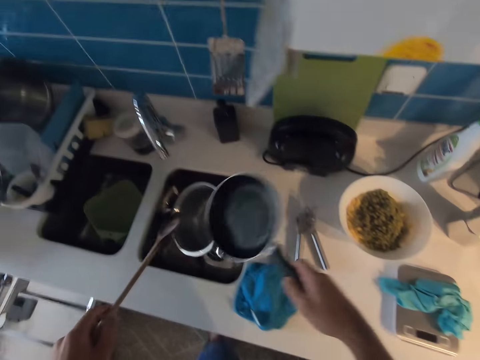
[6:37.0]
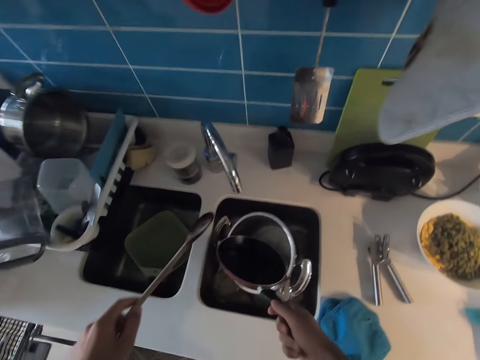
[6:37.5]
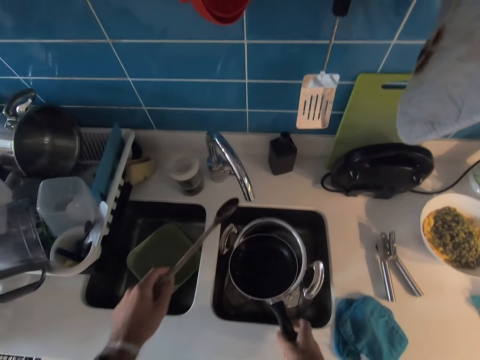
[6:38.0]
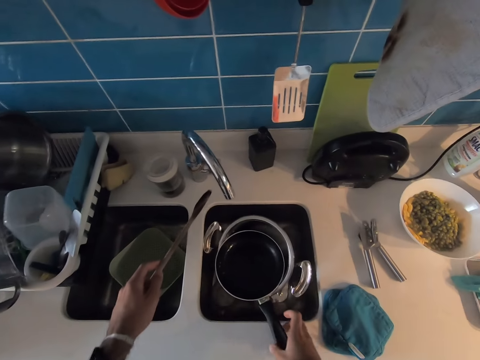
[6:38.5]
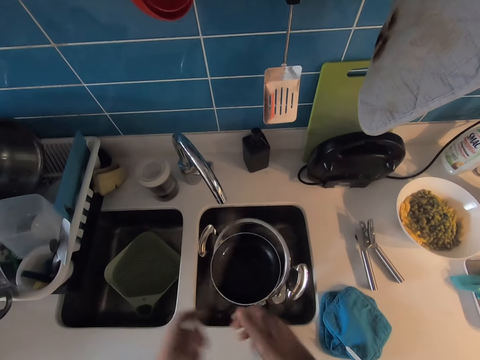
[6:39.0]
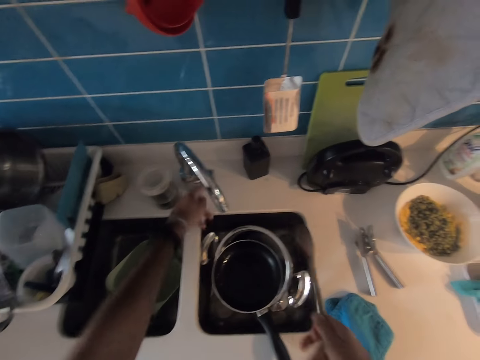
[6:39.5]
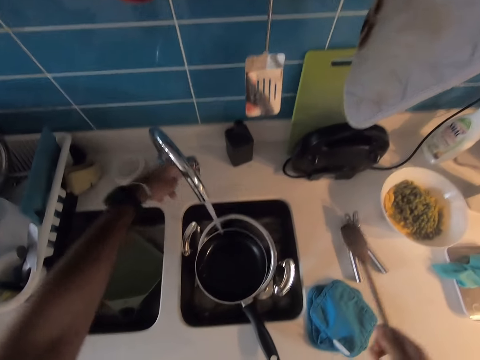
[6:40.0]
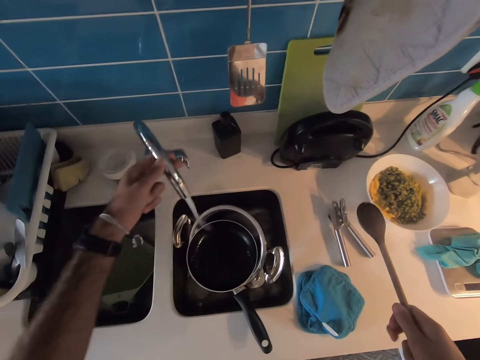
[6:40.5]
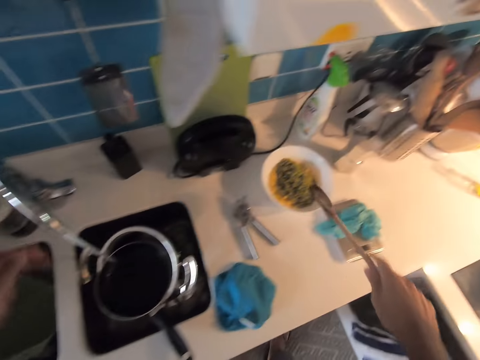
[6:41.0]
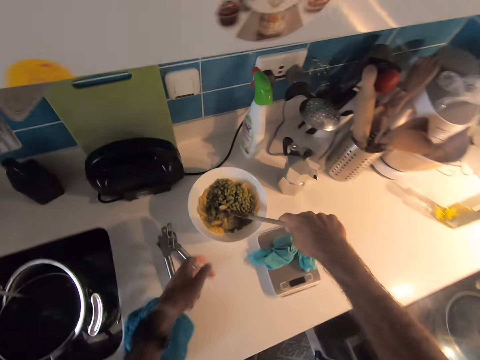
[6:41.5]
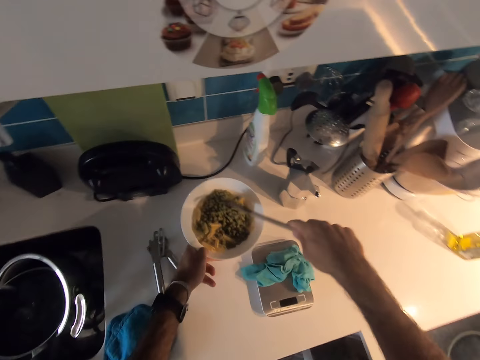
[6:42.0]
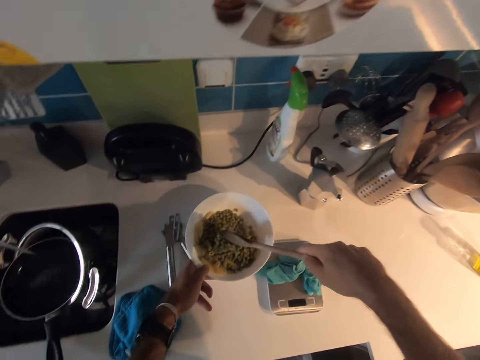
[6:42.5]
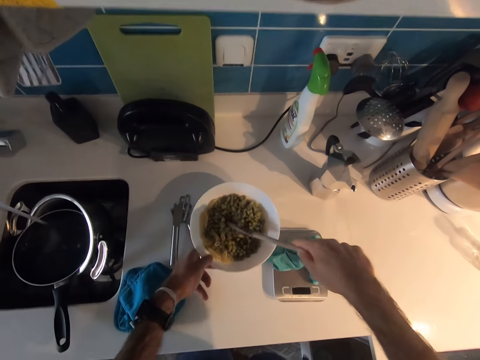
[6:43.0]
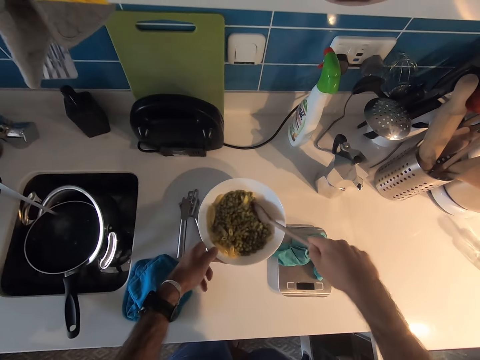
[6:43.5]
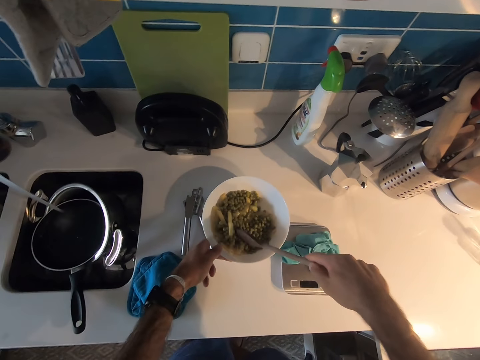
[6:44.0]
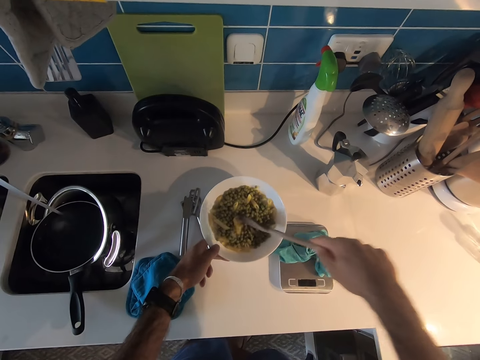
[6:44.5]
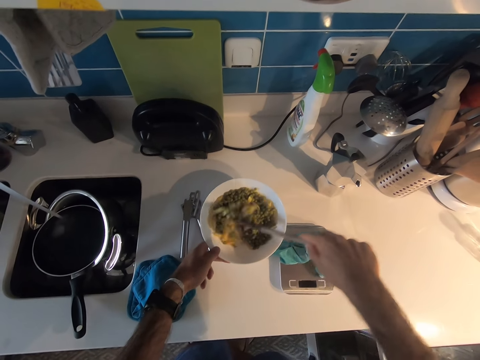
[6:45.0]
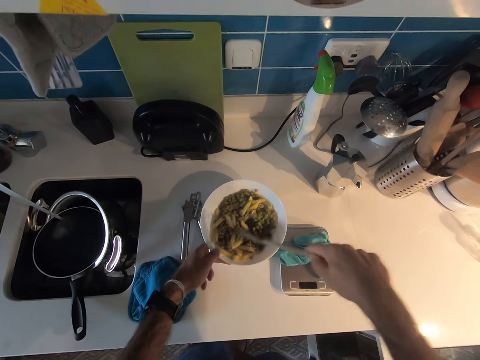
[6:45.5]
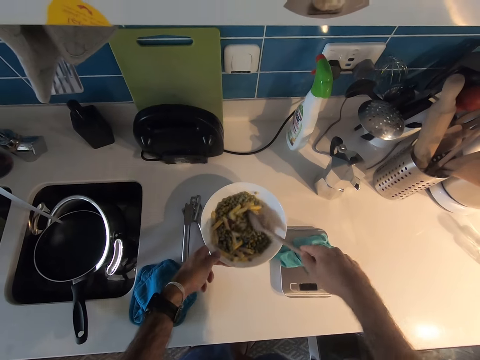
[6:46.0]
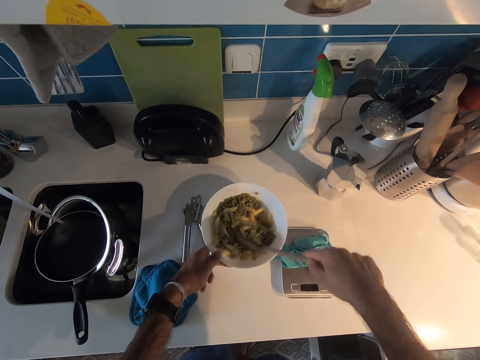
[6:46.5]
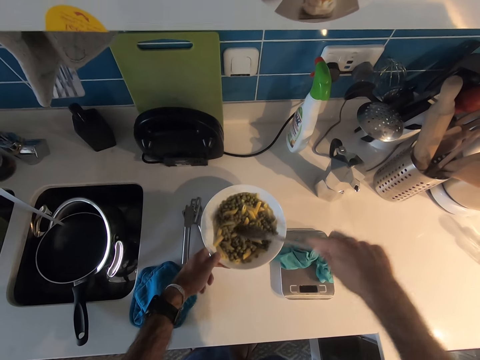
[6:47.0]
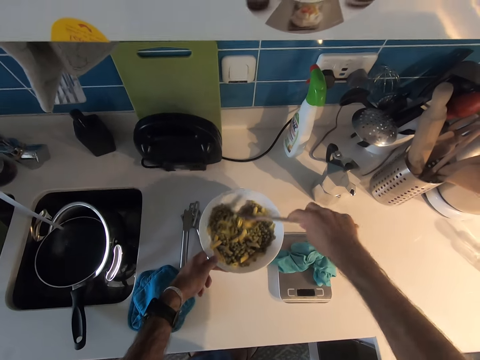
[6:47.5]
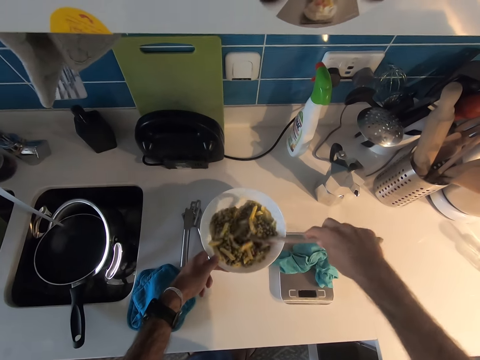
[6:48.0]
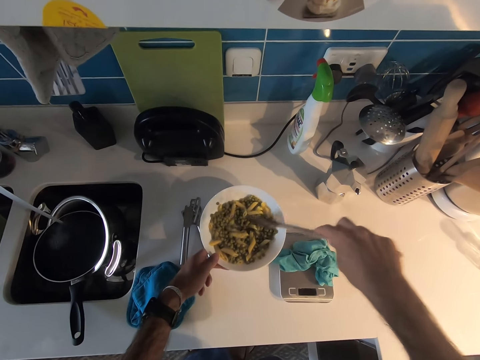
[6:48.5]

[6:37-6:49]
The camera wearer walks around a kitchen. They place the pan in the sink. They open the water tap. They run water on the pan. They stir the macaroni and green beans in a bowl.

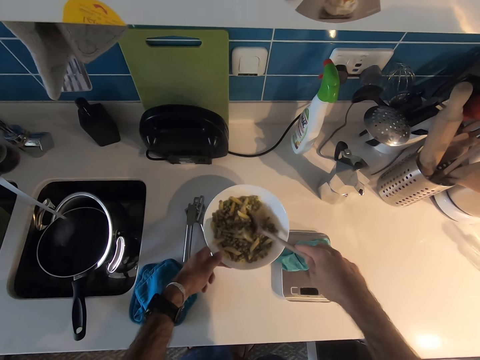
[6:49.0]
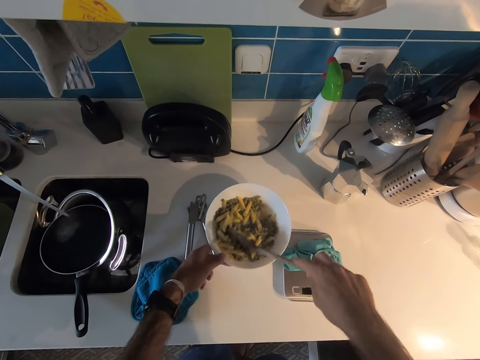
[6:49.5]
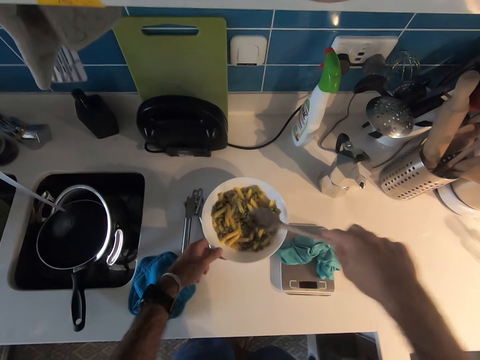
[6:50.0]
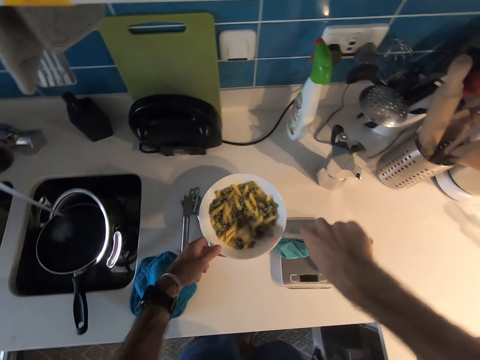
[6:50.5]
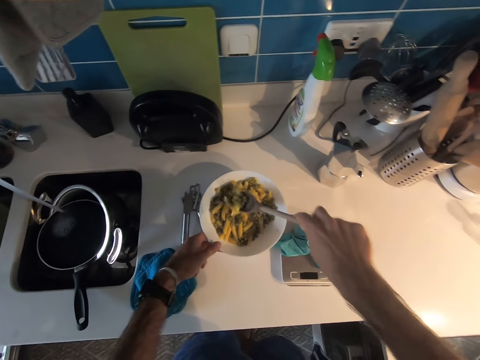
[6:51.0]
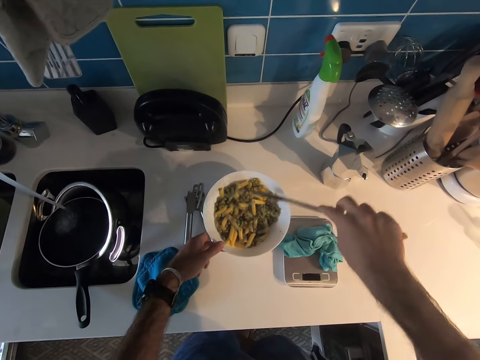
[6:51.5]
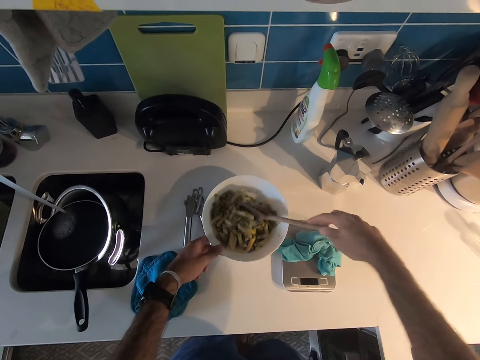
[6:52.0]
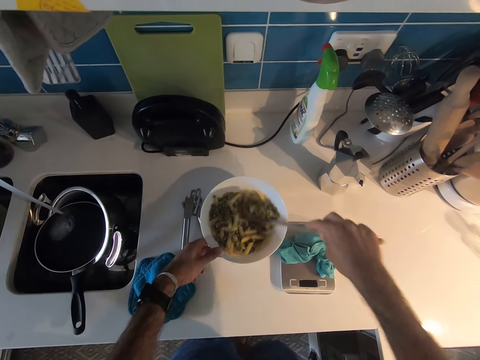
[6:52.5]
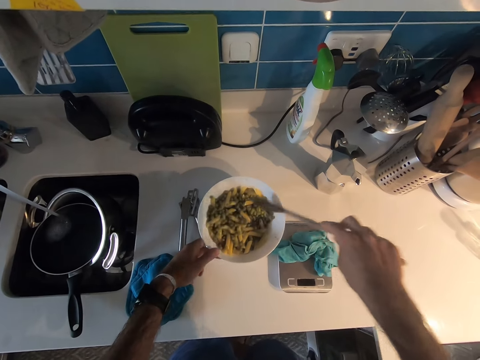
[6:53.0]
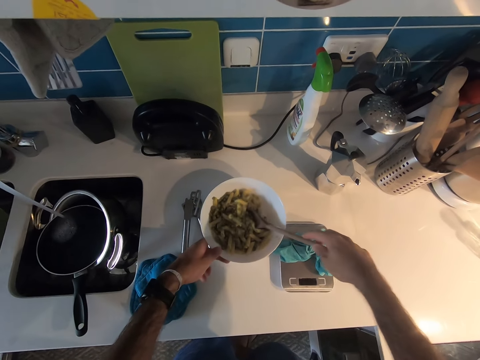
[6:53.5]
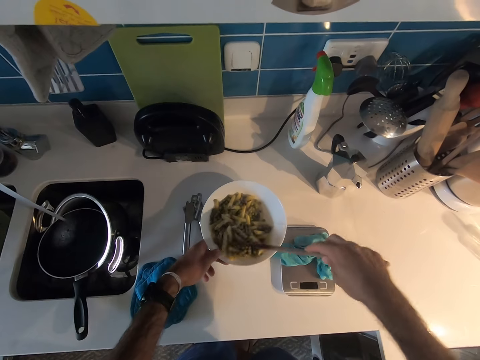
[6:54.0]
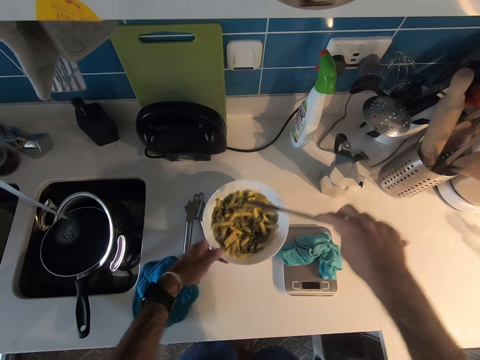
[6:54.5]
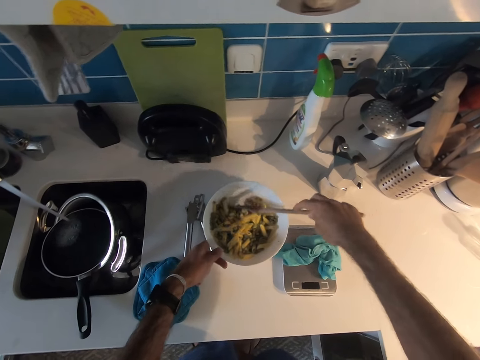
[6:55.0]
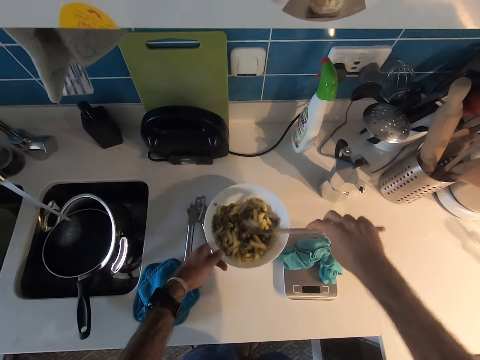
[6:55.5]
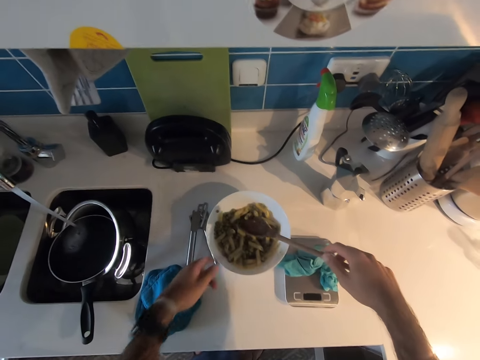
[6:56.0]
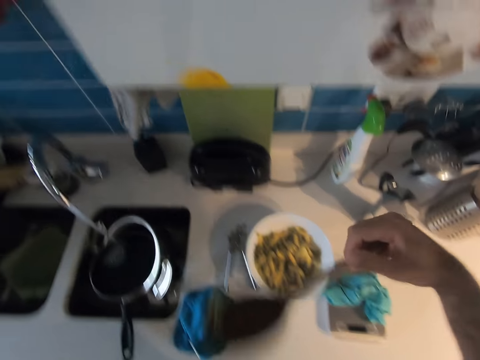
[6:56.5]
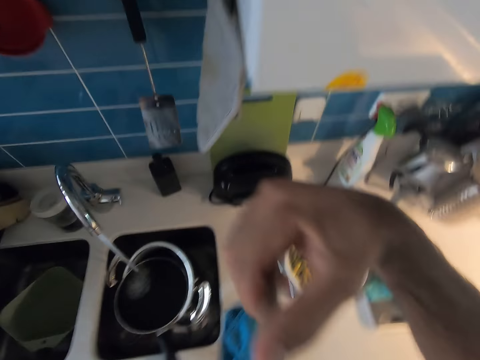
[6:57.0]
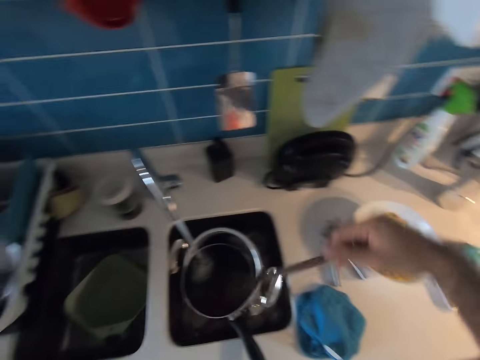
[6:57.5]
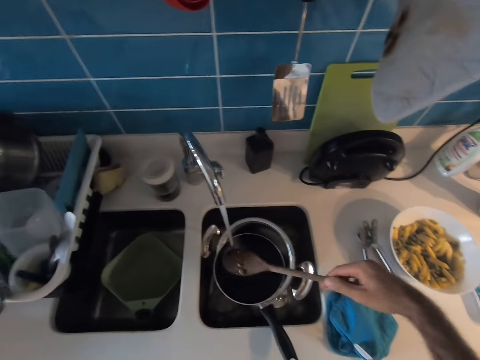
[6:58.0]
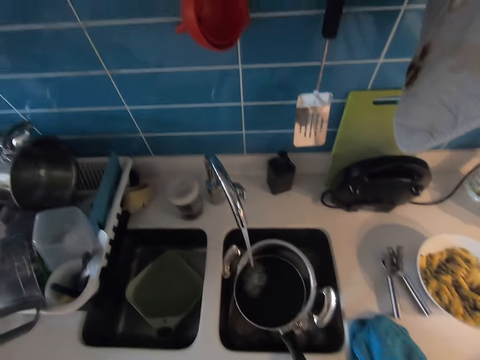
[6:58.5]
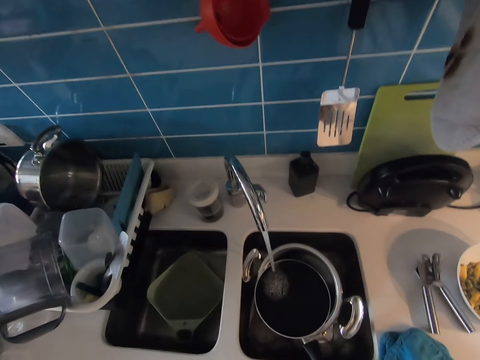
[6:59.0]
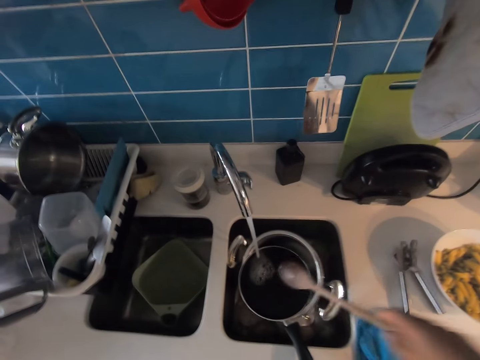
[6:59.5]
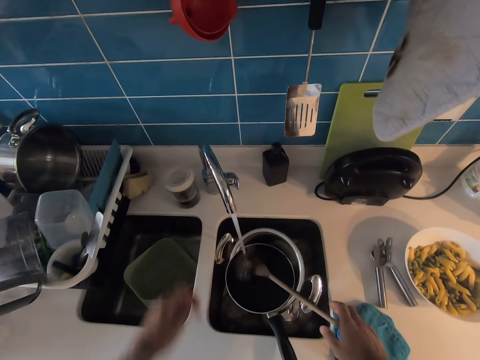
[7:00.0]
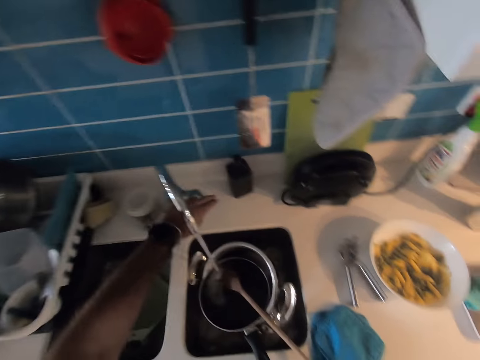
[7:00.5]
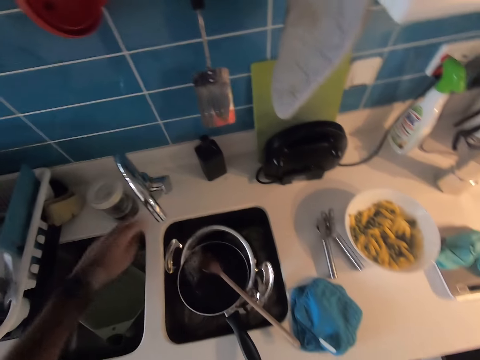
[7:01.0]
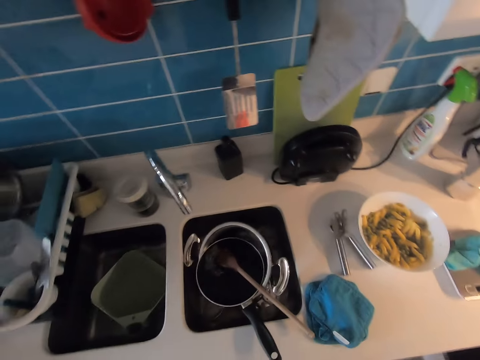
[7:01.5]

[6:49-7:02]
The camera wearer tastes the macaroni. They rinse a wooden ladle or spatula with water from a tap. They eat food. They place the spatula in the sink. They close the water tap.
